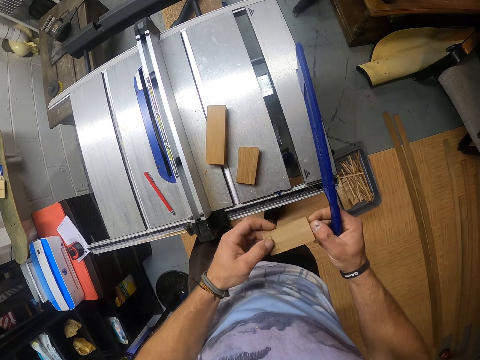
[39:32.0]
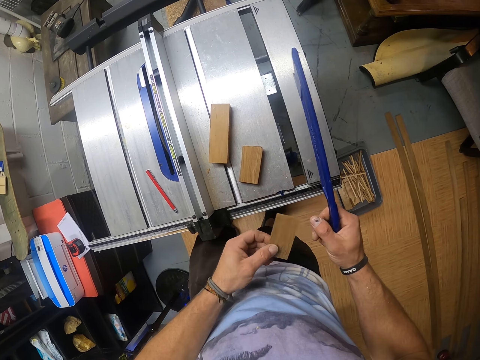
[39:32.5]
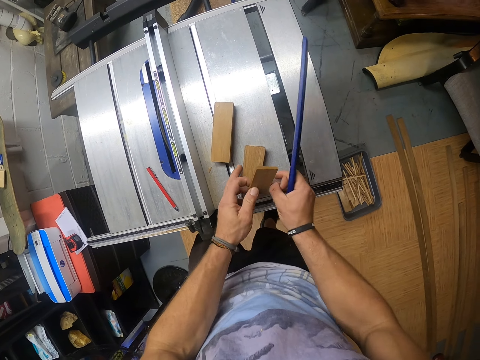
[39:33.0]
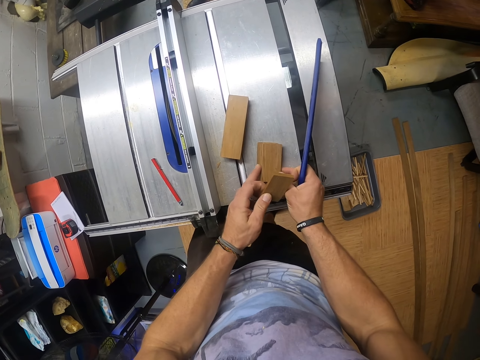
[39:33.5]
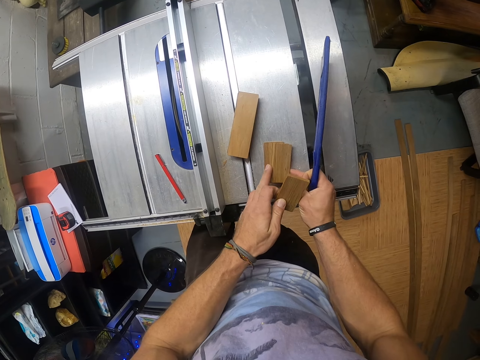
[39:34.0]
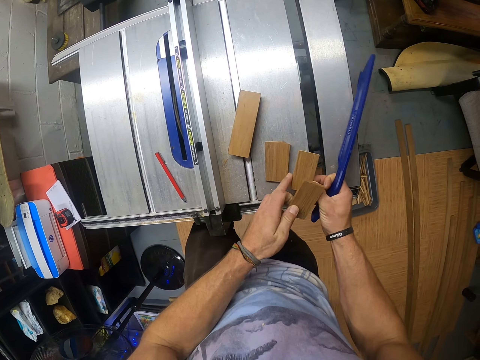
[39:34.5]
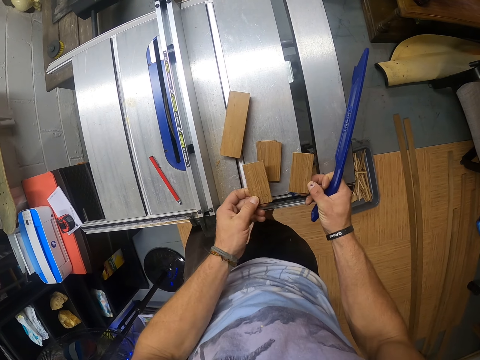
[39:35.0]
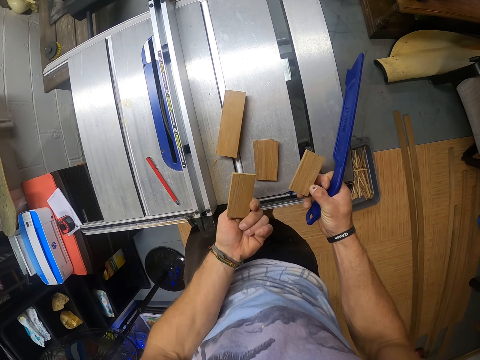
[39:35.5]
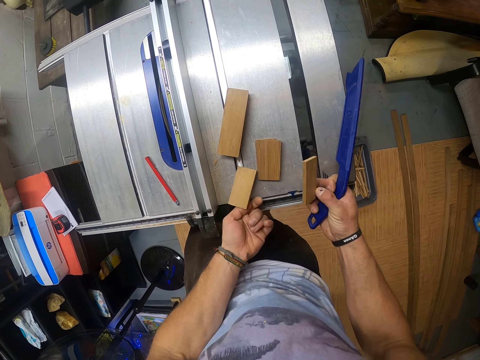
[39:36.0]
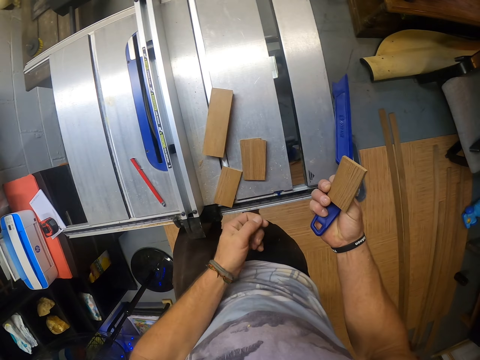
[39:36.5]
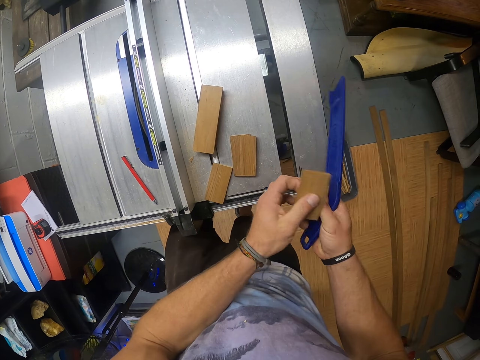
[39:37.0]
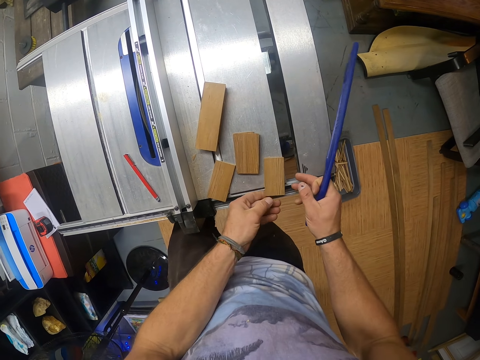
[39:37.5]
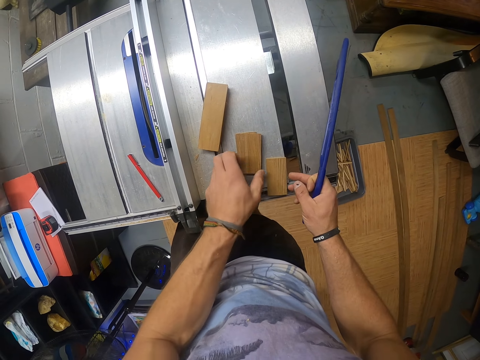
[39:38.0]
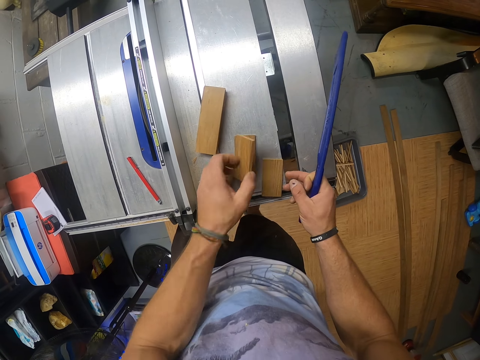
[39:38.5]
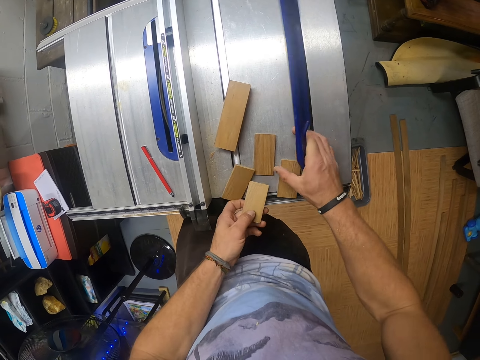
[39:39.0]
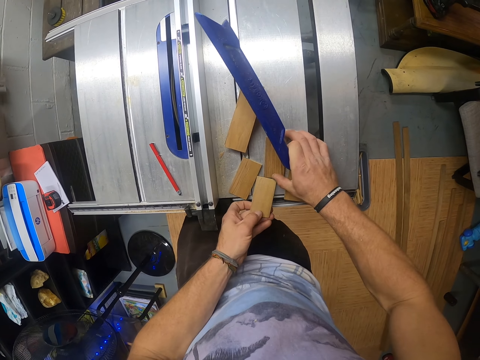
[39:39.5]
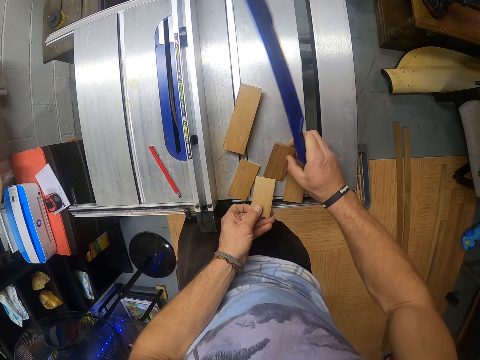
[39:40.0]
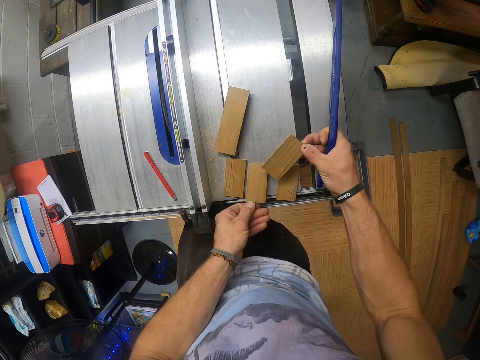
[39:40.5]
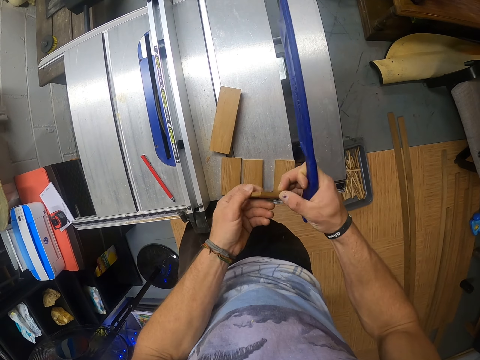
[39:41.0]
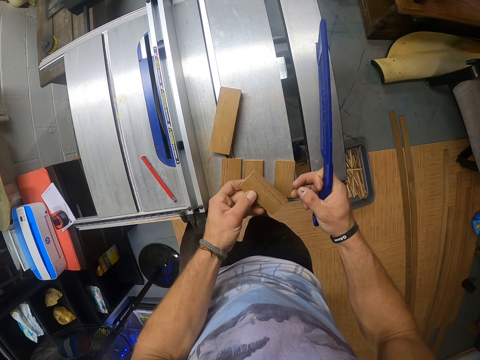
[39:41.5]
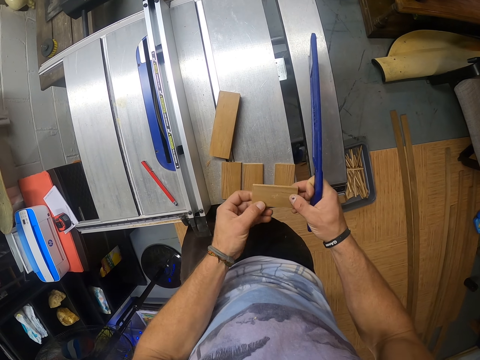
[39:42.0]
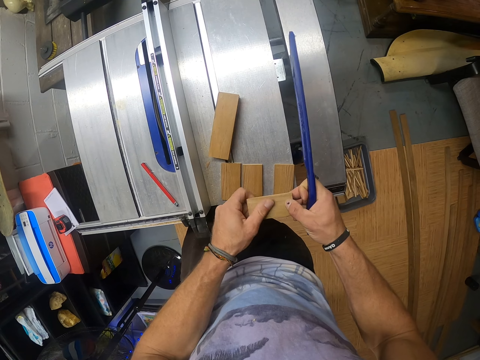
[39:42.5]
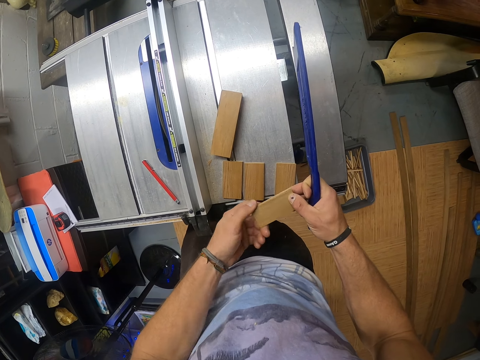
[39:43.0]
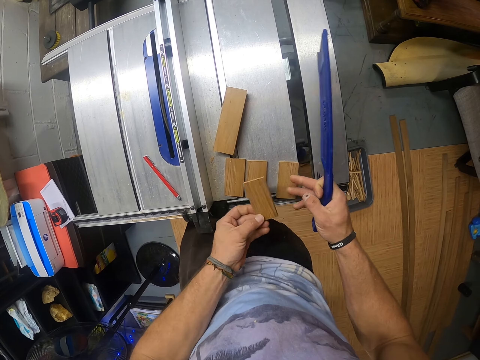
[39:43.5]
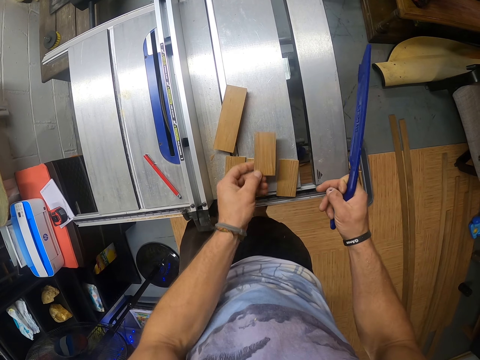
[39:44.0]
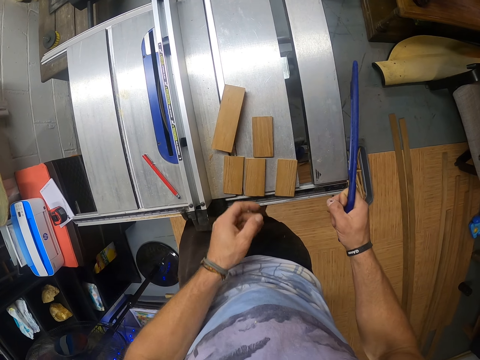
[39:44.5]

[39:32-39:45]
The camera wearer selects wood pieces. They arrange the wood pieces.

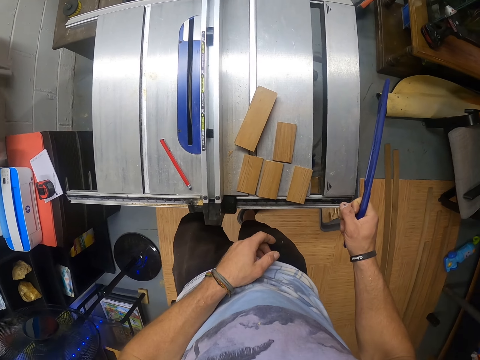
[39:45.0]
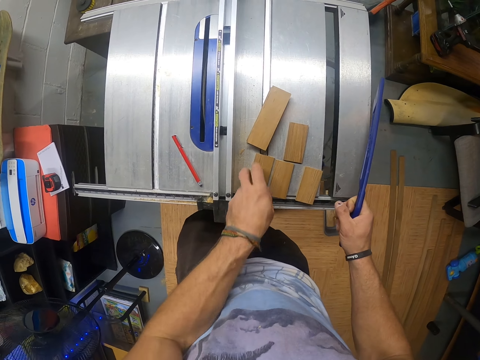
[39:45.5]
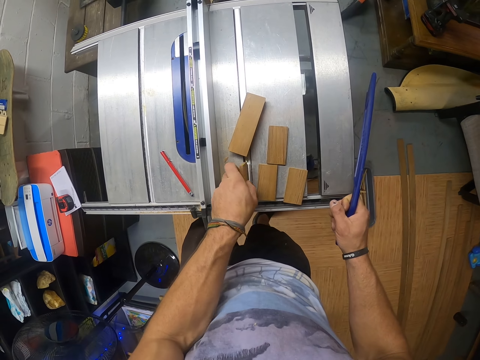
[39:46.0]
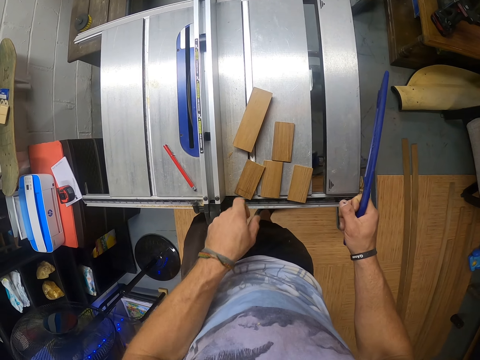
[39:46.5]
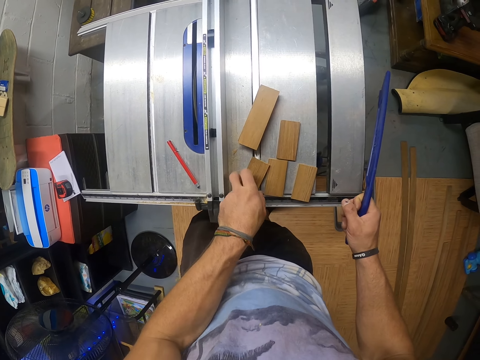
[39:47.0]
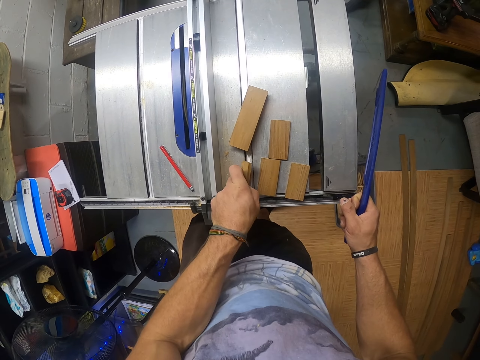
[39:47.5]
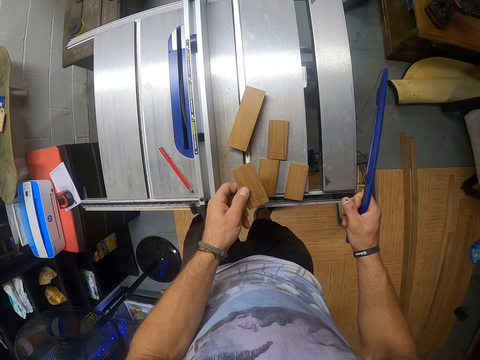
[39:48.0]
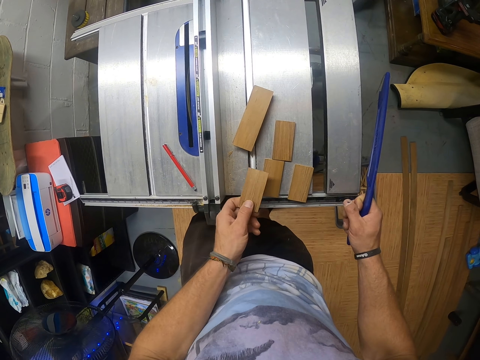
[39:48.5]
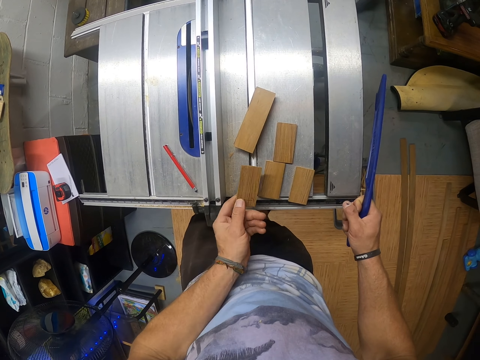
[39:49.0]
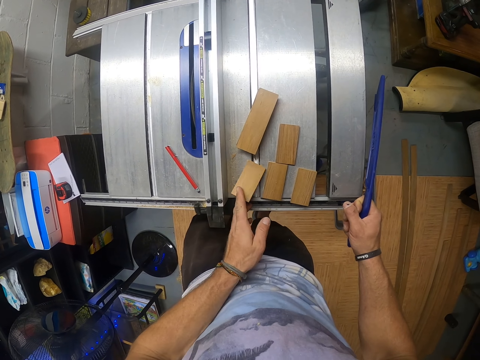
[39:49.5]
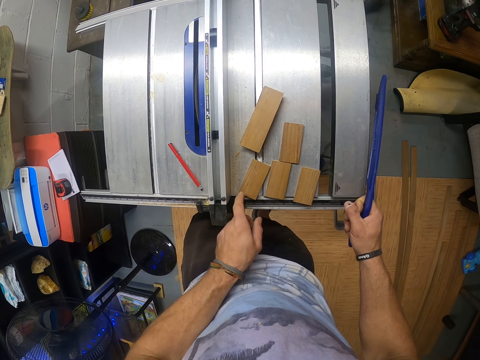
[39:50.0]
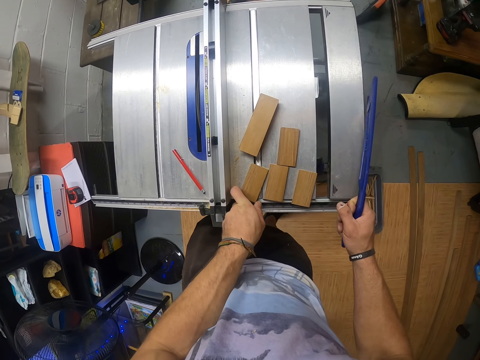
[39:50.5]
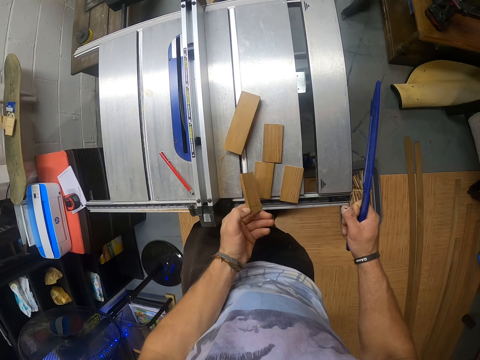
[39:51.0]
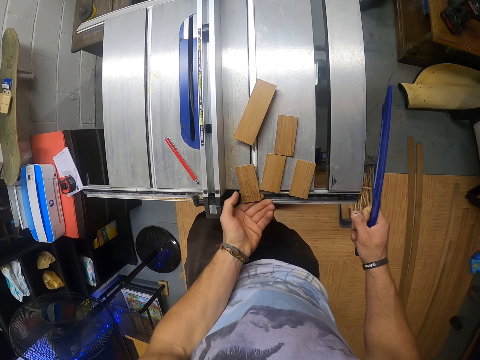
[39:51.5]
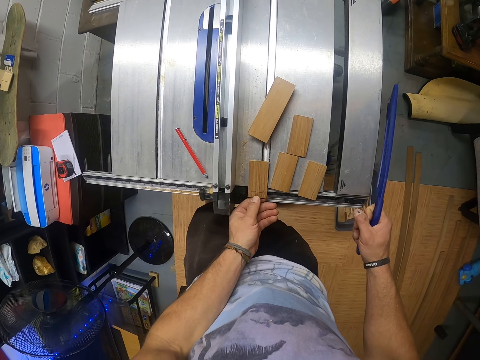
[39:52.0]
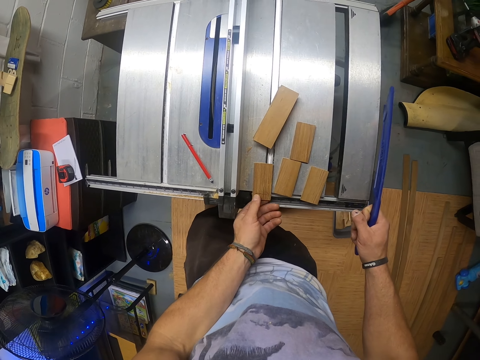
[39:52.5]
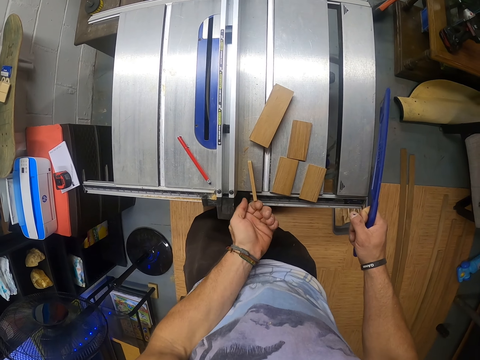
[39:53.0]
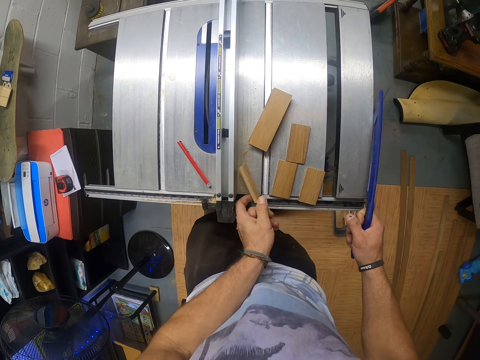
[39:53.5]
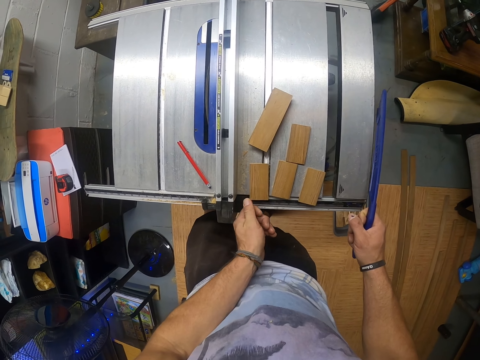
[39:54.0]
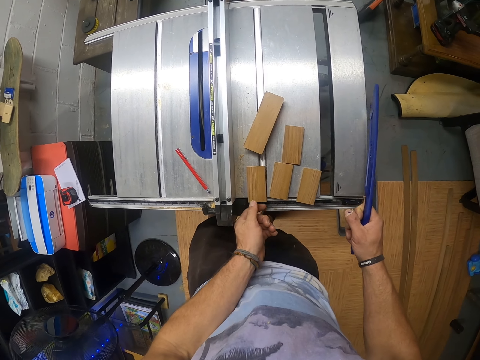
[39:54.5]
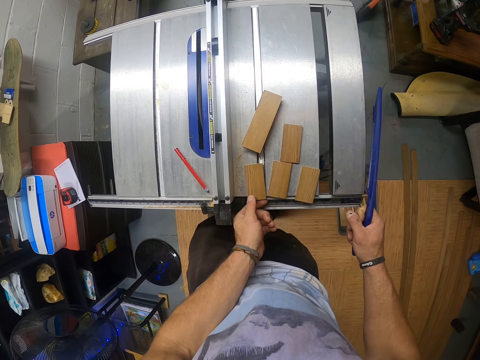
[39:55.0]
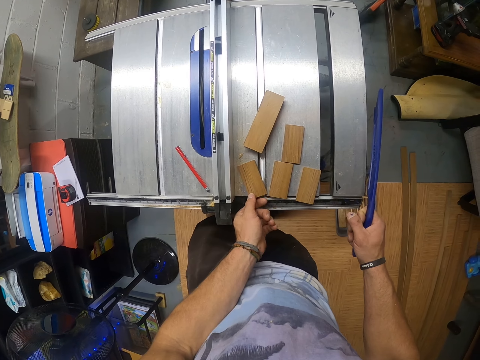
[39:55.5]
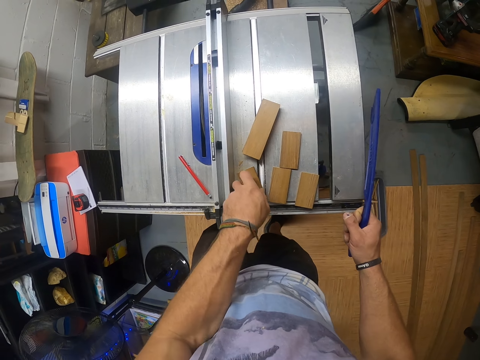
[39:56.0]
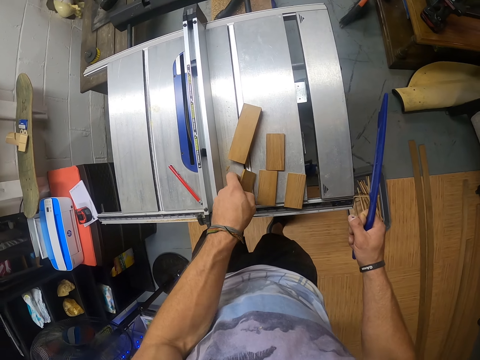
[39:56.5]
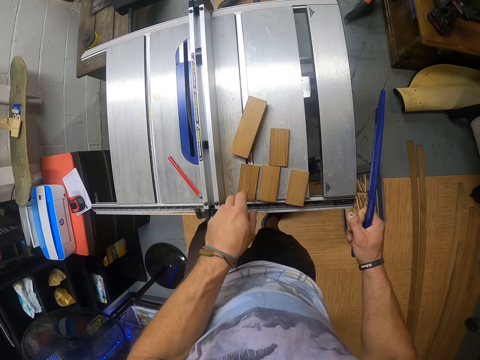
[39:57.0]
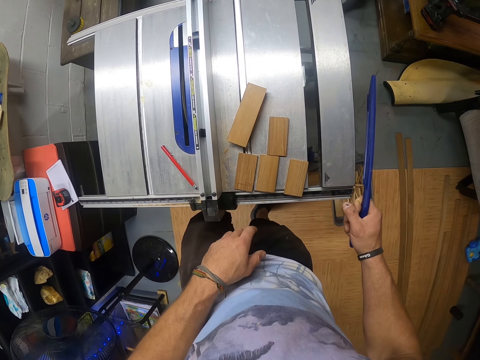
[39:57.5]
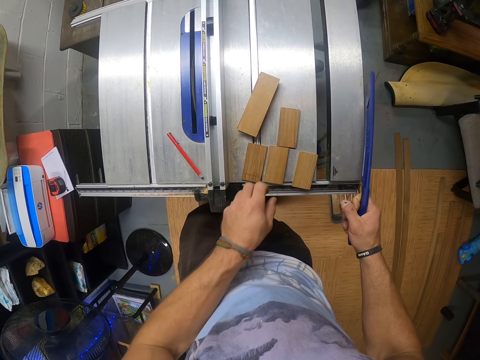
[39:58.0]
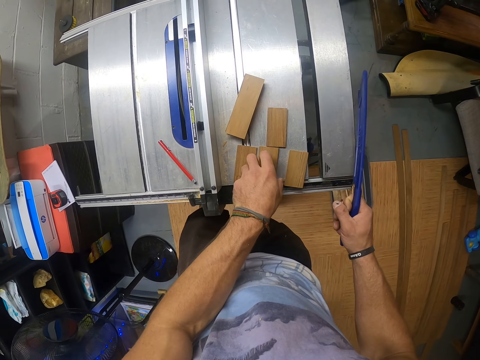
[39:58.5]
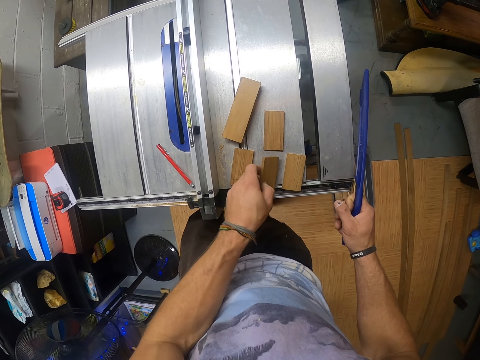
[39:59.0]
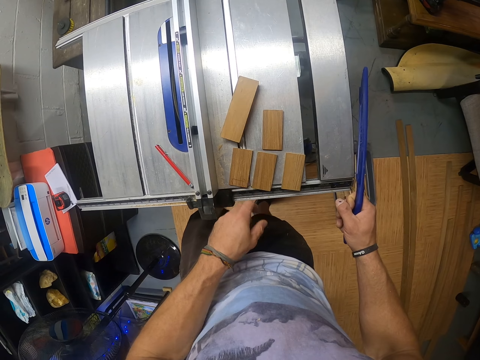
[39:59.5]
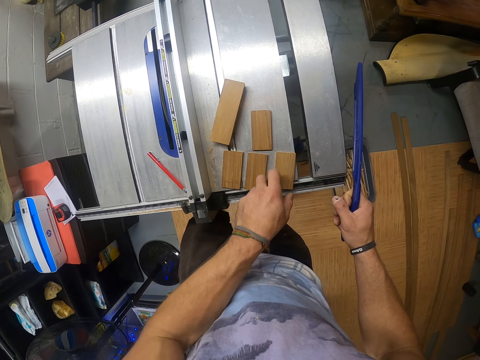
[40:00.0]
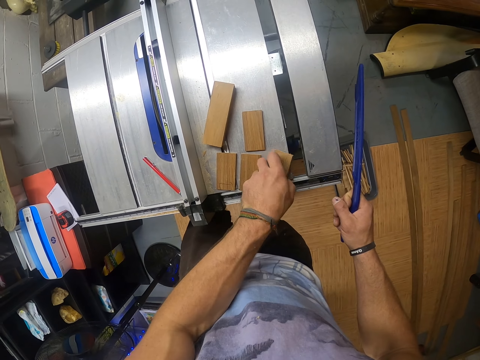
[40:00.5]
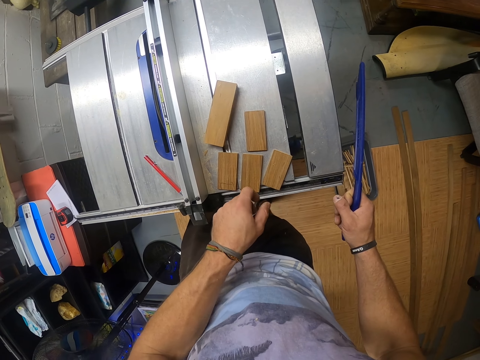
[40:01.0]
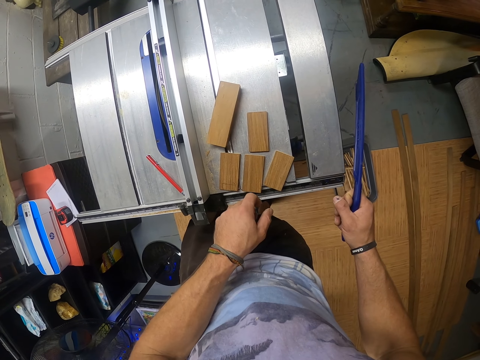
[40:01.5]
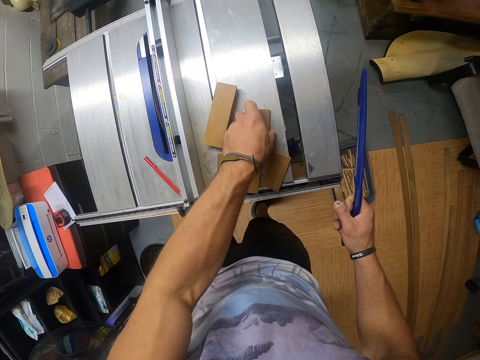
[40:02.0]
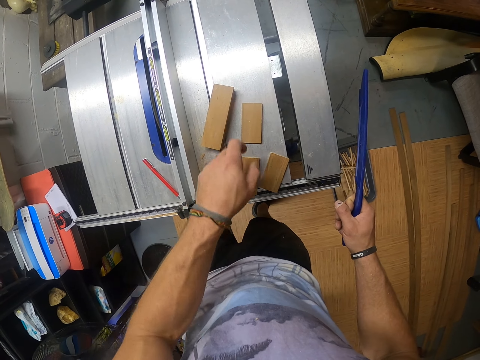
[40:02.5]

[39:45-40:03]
The camera wearer touches a piece of wood. They touch the wood piece. They turn the wood piece.
